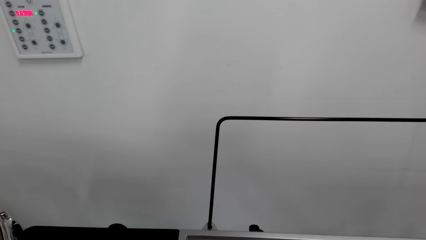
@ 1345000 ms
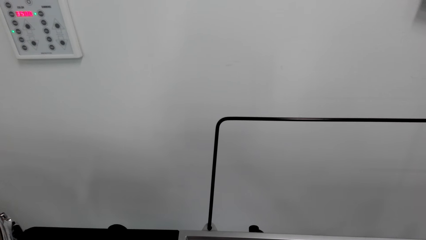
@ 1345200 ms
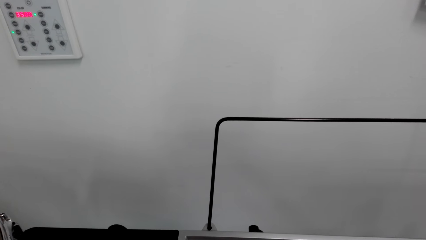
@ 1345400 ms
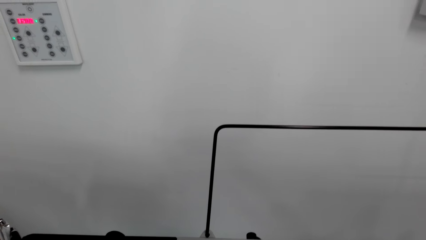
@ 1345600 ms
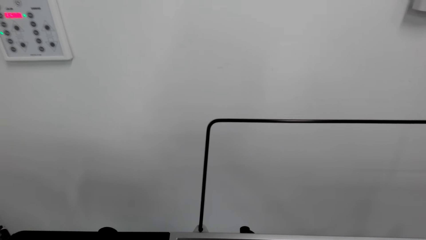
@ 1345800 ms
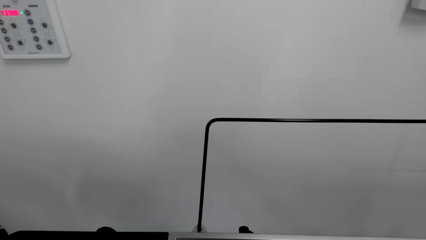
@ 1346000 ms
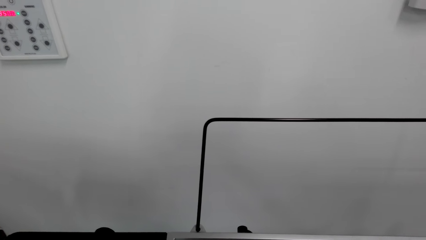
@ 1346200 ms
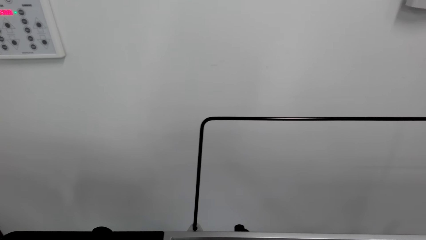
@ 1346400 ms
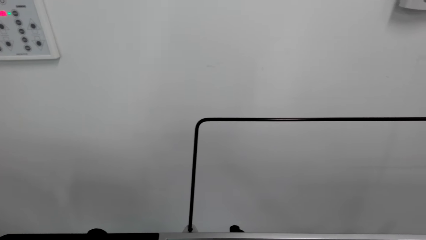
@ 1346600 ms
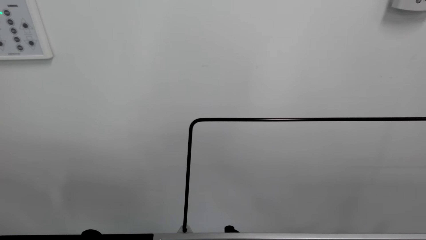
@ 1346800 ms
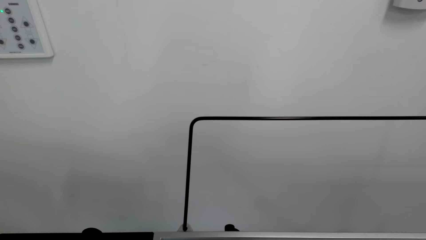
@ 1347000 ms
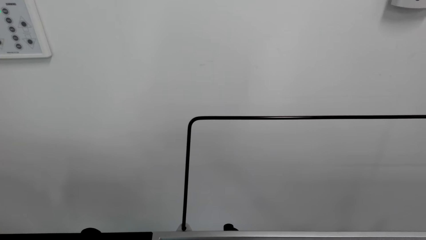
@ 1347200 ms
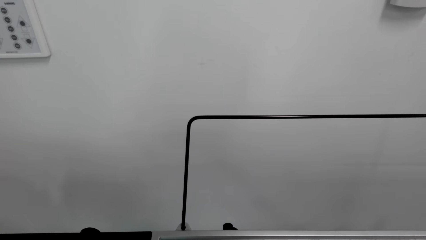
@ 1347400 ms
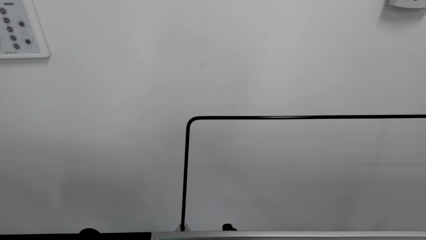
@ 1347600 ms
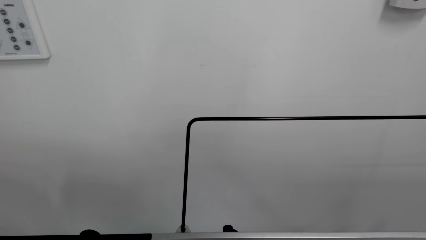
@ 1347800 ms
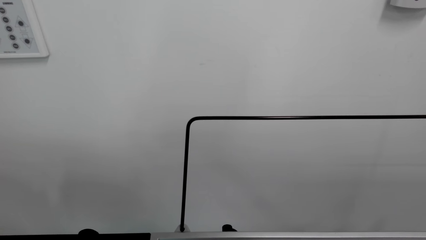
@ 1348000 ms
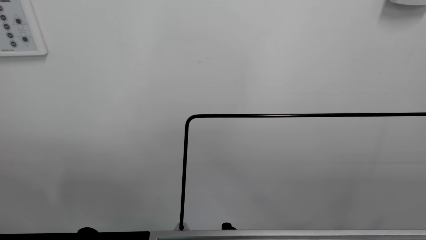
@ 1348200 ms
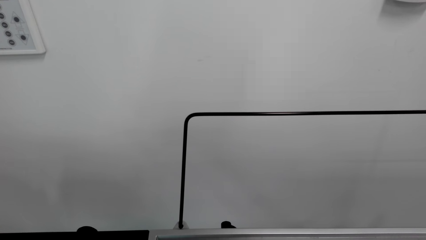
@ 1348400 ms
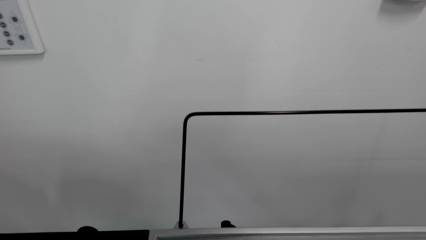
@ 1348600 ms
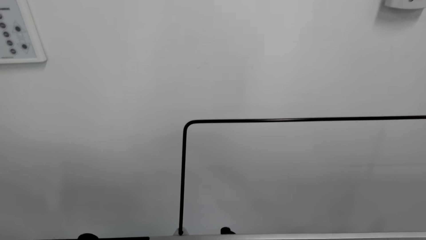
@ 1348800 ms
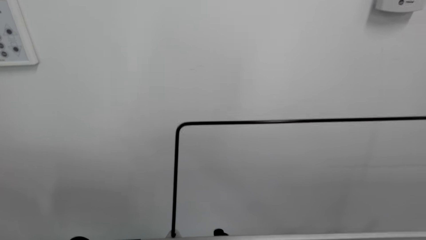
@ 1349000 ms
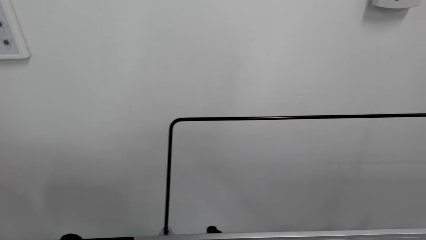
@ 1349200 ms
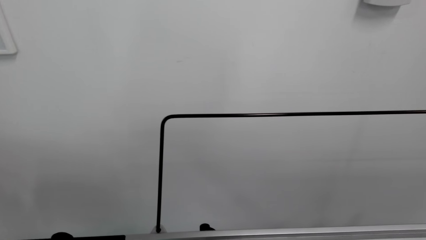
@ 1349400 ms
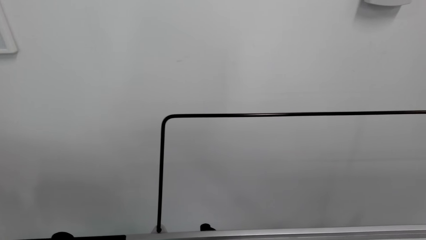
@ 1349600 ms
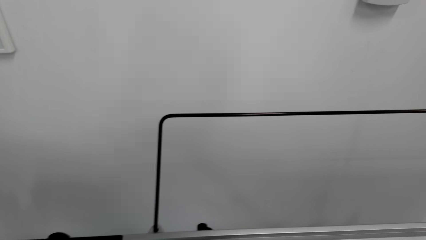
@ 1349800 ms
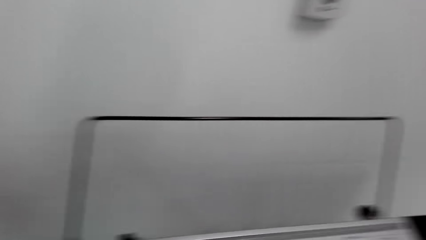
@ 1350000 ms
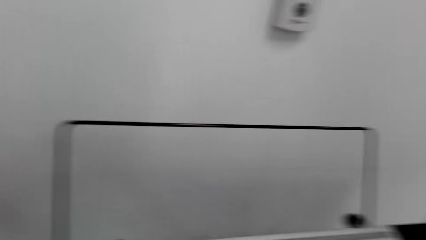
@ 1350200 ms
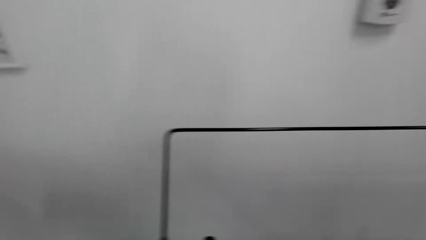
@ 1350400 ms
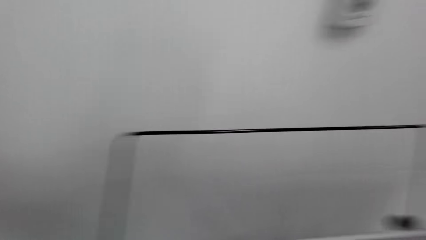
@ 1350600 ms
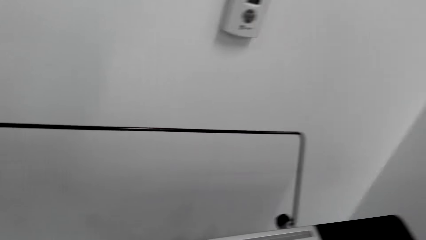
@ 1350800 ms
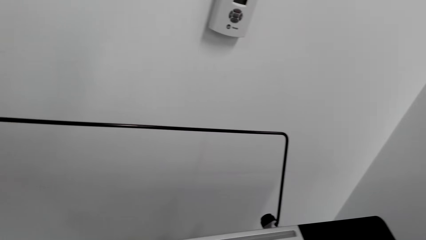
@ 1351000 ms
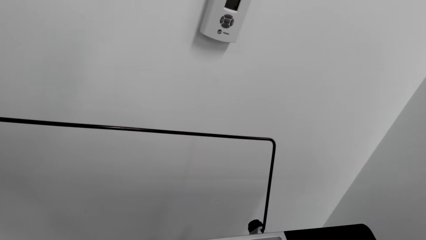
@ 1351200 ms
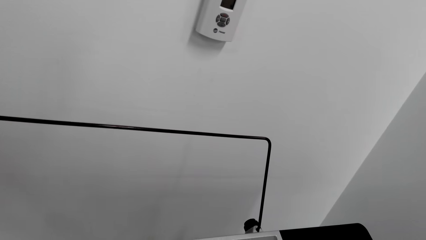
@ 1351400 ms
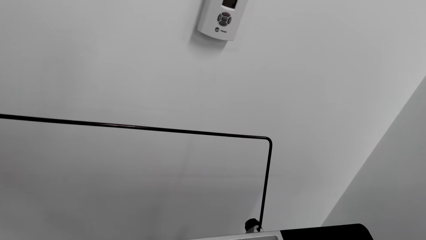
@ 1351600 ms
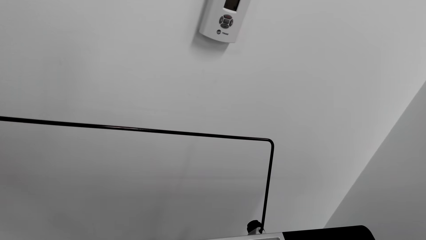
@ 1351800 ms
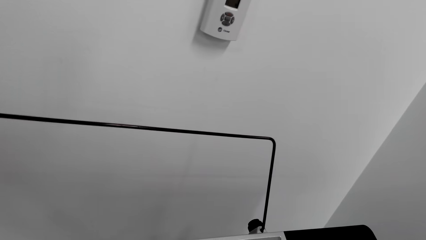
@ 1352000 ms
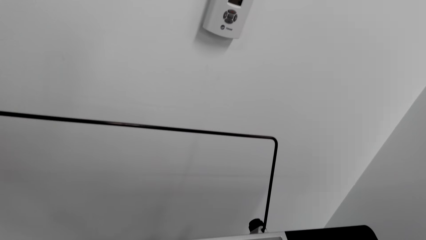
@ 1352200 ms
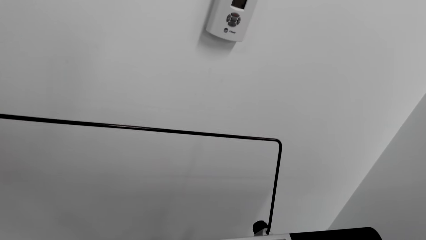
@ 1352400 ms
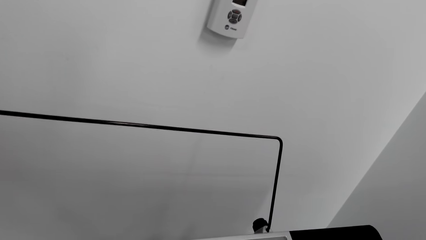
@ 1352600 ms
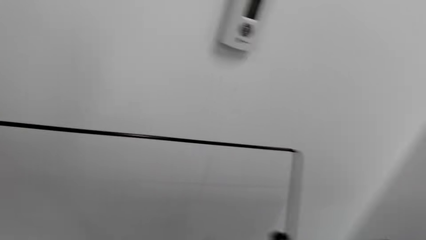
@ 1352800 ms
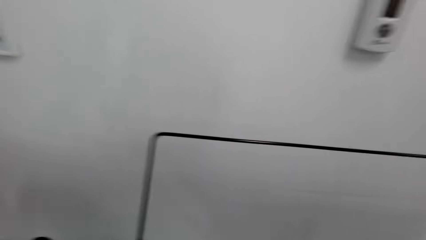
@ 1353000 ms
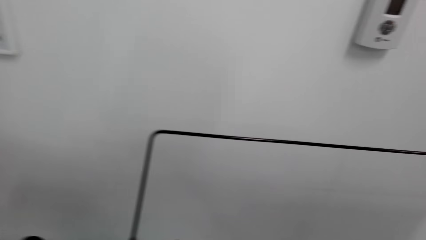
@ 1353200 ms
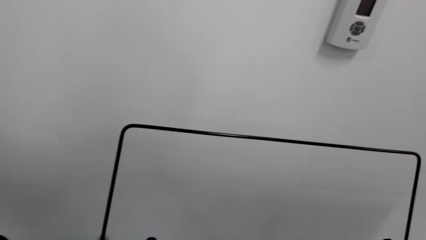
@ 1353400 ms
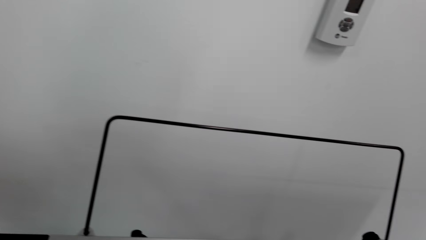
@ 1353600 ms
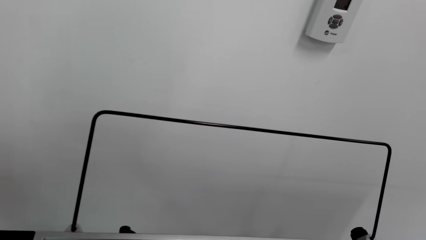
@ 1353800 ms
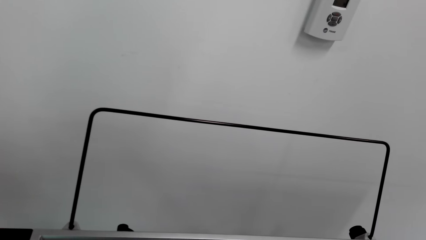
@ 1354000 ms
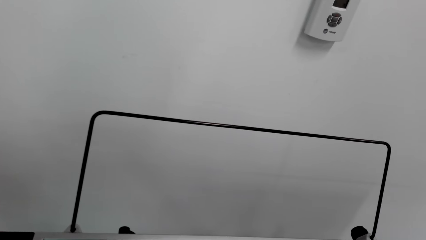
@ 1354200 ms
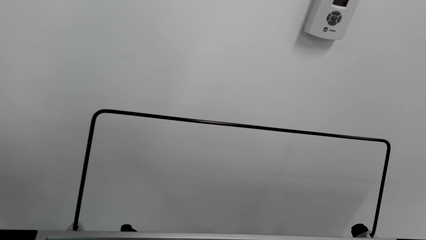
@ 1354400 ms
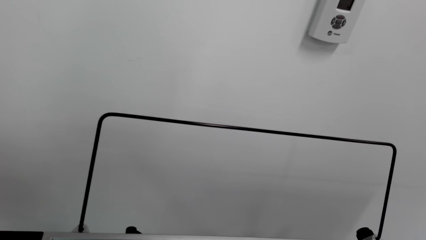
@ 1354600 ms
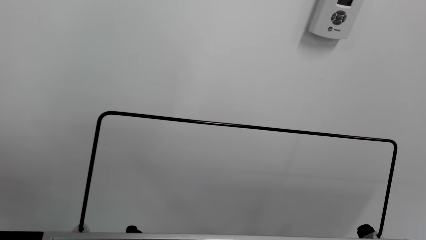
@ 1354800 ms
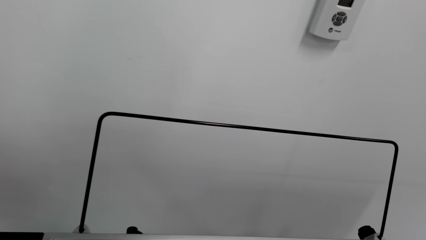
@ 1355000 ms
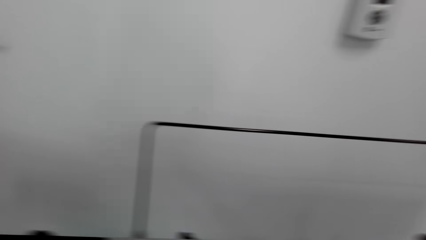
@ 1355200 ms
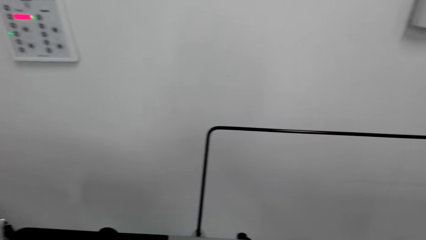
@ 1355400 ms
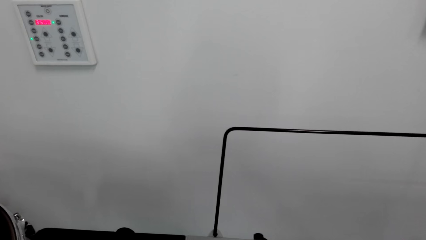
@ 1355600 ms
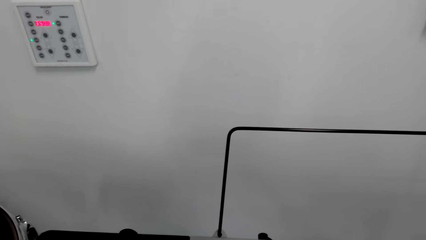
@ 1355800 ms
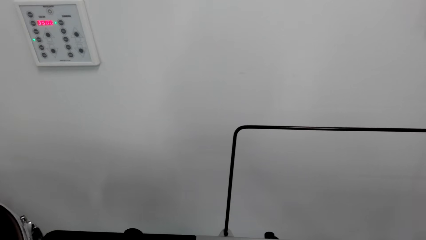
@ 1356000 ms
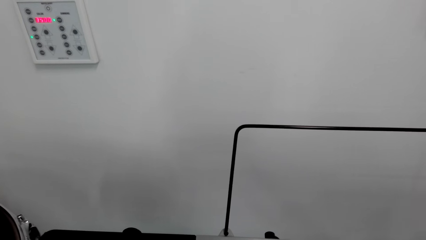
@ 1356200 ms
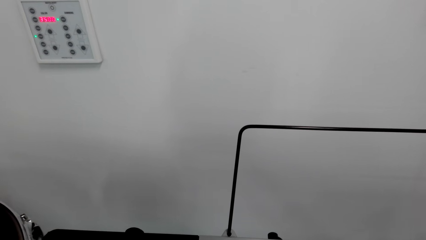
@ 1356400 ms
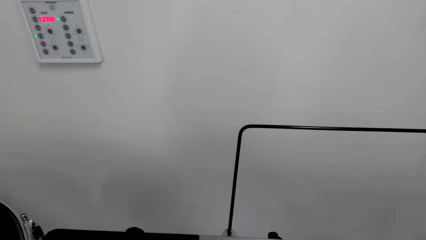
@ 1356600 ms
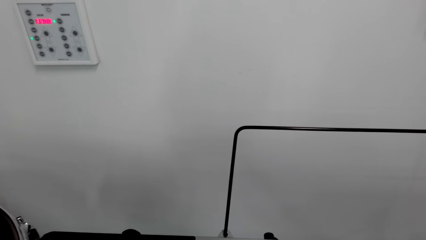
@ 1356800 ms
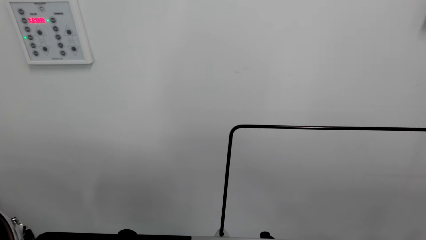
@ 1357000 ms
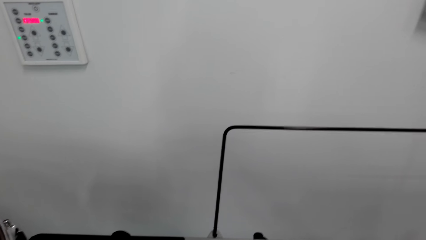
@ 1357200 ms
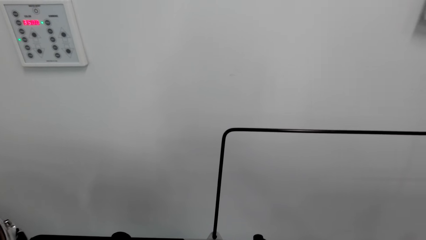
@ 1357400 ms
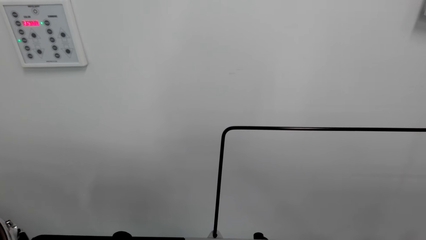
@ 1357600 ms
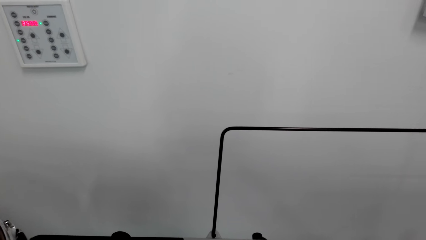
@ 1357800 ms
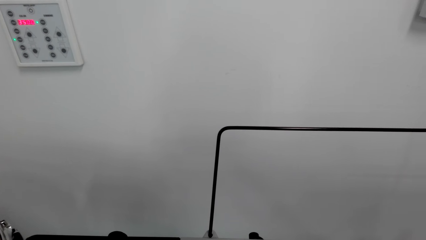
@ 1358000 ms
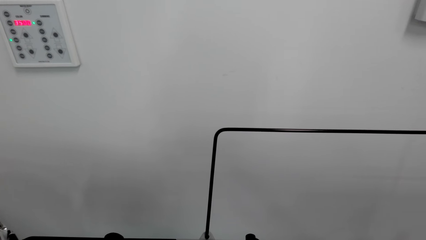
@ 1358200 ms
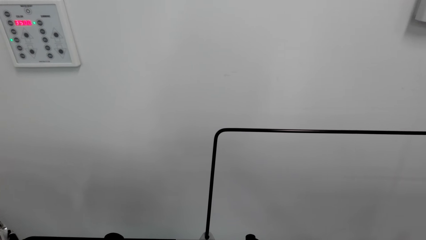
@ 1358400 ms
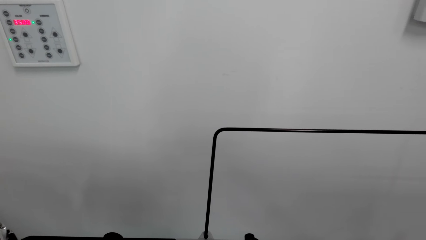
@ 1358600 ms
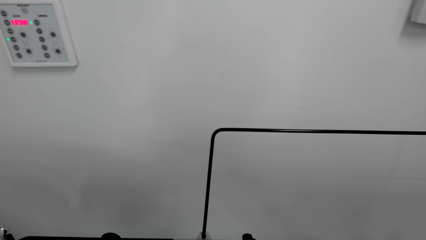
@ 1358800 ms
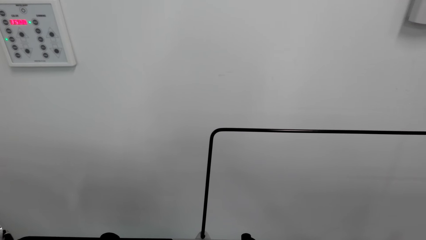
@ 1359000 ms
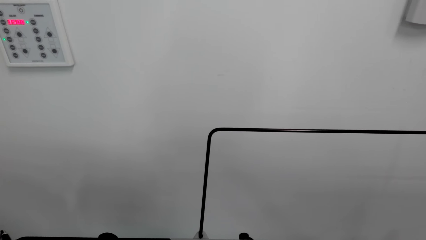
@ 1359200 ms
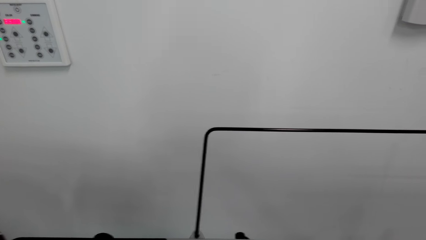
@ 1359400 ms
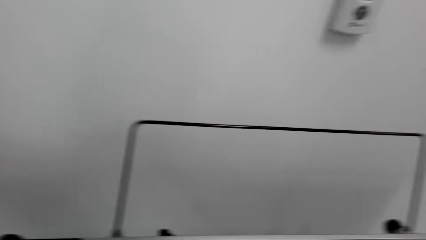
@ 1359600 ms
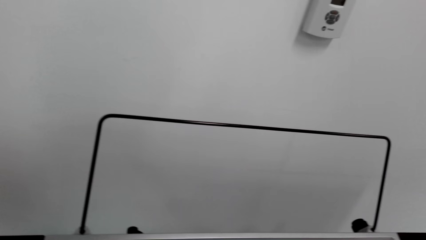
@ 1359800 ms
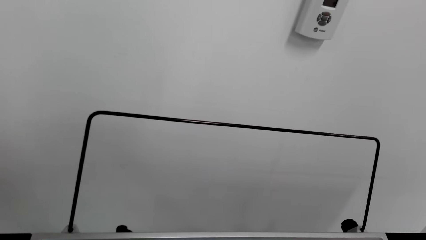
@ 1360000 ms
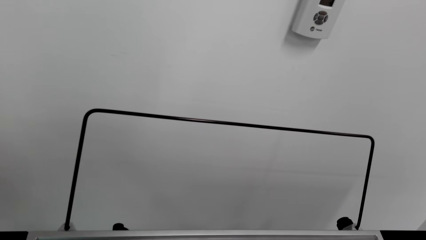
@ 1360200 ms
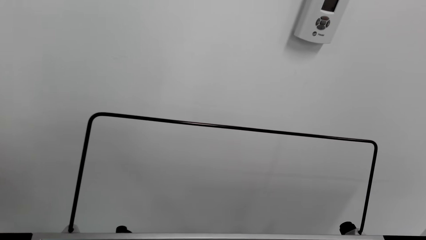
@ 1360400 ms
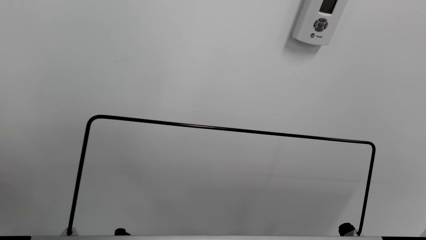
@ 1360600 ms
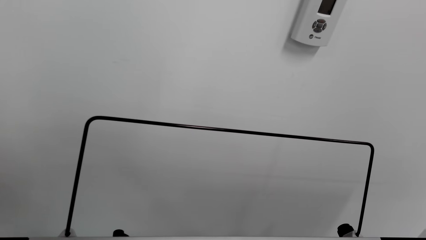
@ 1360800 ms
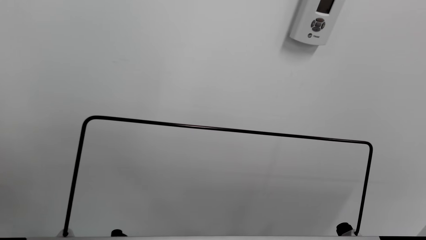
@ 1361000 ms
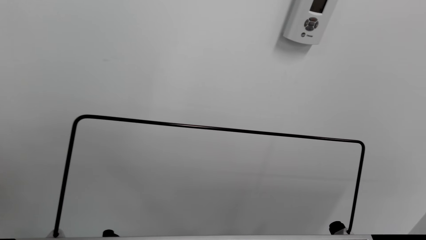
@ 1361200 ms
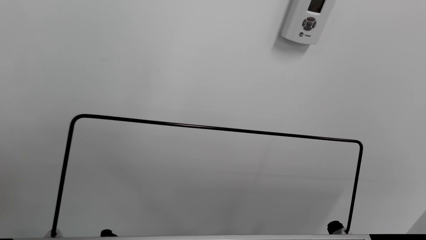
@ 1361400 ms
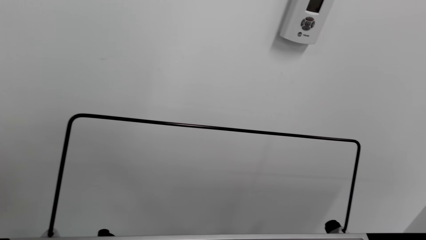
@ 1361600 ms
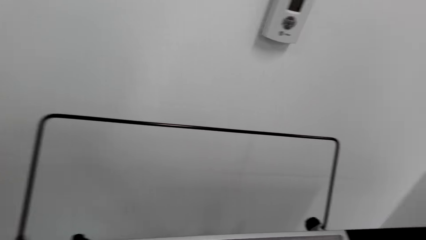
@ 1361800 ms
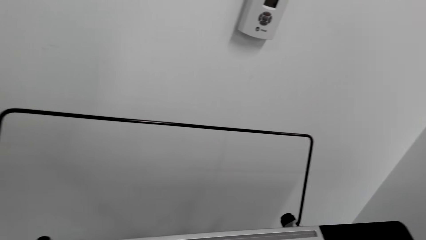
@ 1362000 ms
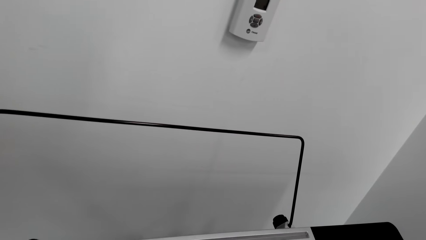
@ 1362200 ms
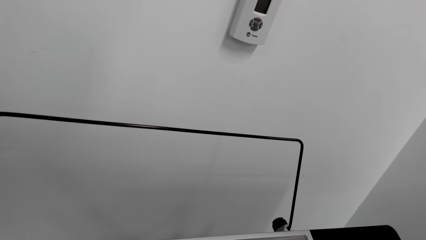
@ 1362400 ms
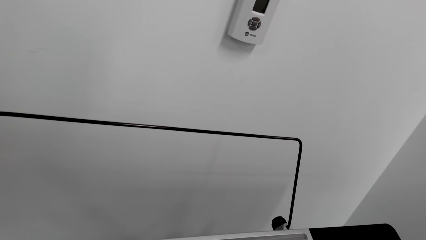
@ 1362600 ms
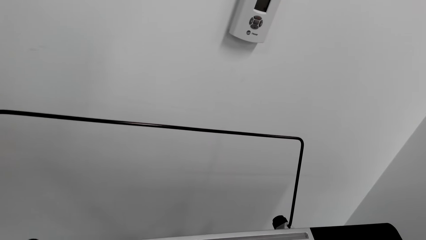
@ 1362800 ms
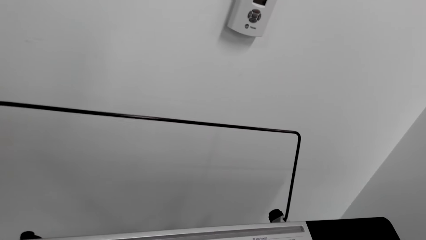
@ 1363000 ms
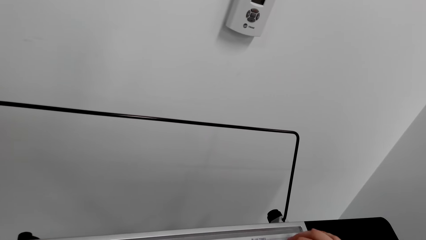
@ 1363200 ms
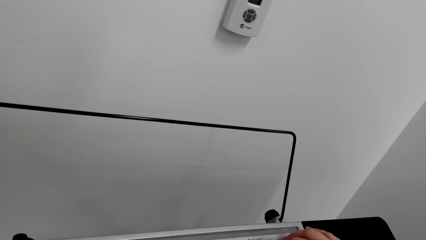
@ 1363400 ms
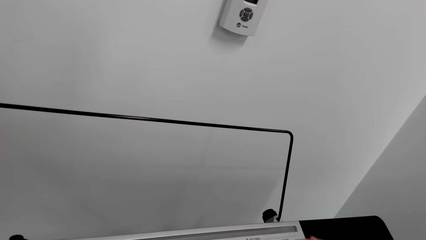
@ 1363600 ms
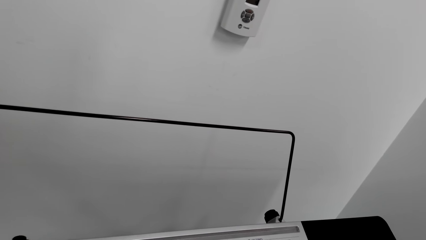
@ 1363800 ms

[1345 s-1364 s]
The camera wearer plays piano. They look around. They play piano. They look around.
